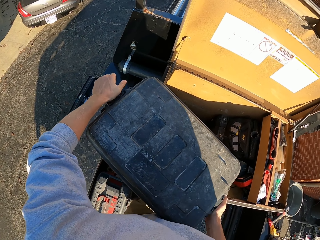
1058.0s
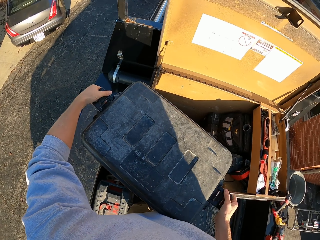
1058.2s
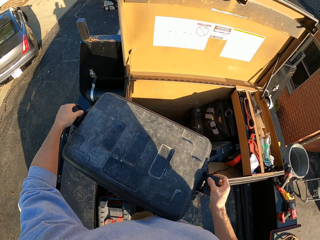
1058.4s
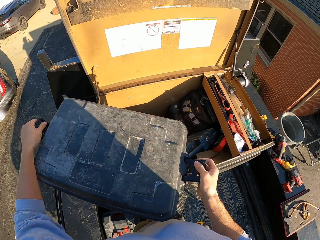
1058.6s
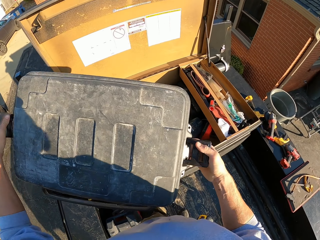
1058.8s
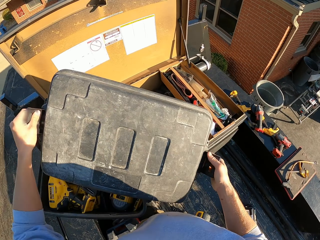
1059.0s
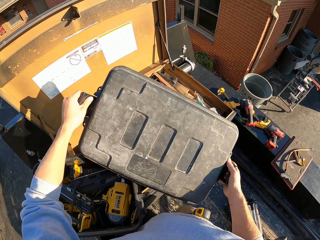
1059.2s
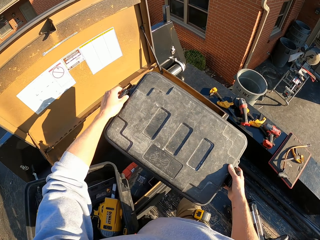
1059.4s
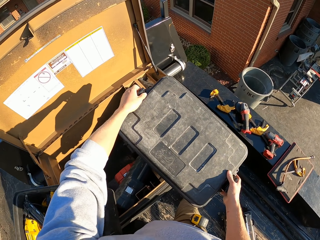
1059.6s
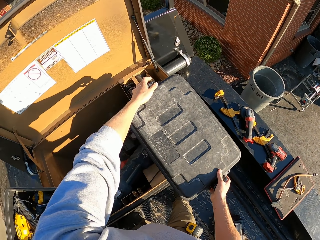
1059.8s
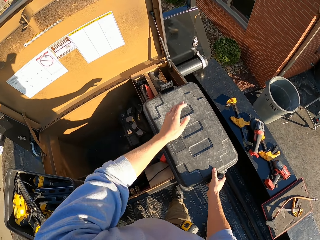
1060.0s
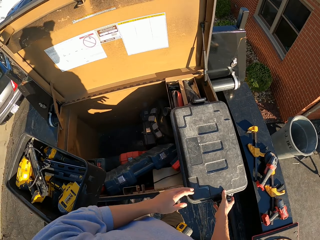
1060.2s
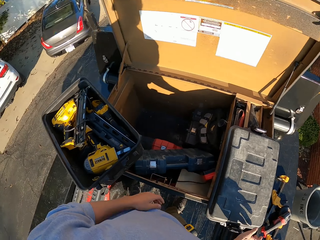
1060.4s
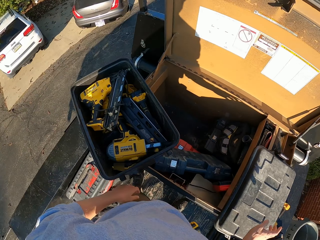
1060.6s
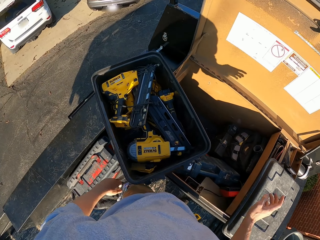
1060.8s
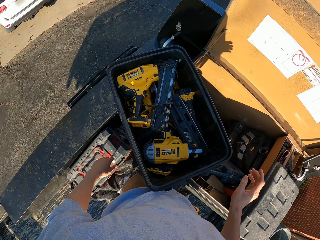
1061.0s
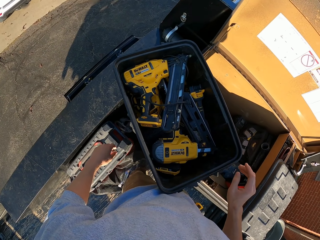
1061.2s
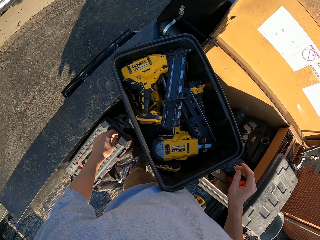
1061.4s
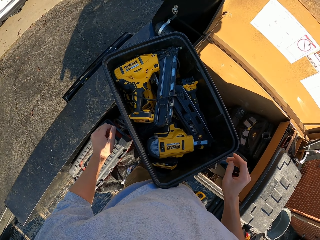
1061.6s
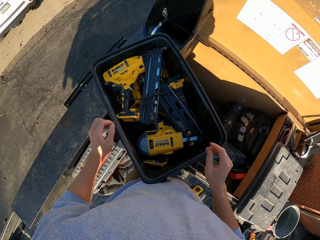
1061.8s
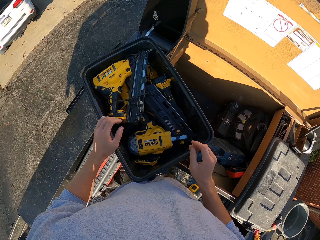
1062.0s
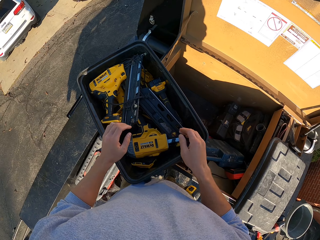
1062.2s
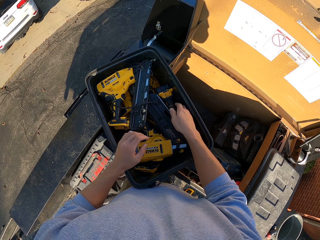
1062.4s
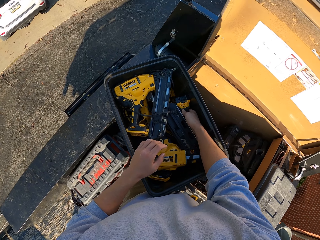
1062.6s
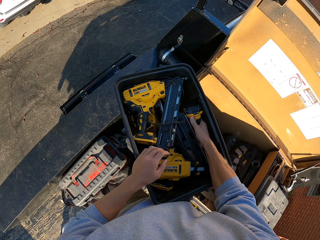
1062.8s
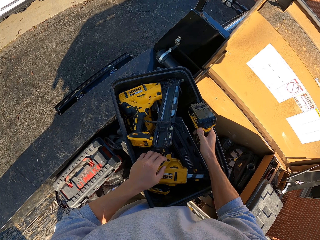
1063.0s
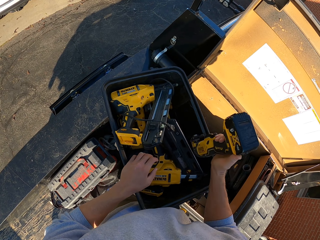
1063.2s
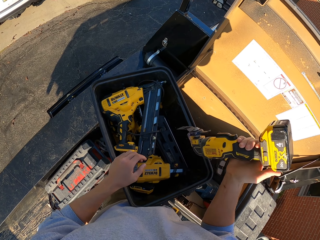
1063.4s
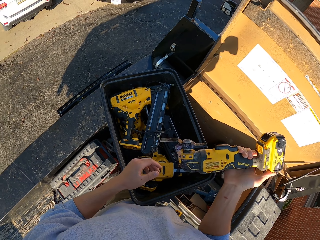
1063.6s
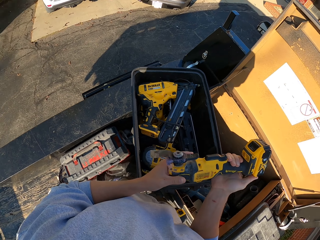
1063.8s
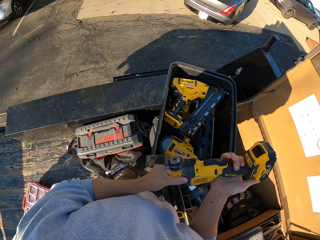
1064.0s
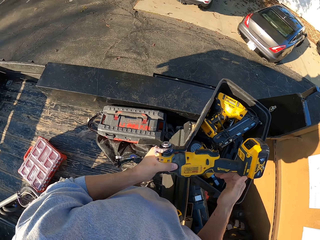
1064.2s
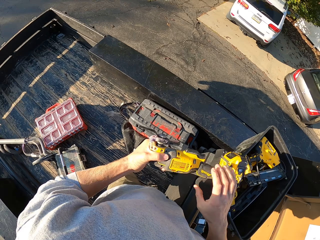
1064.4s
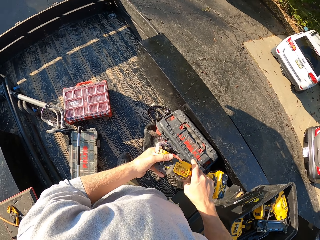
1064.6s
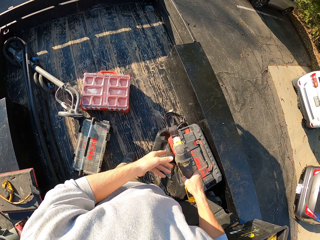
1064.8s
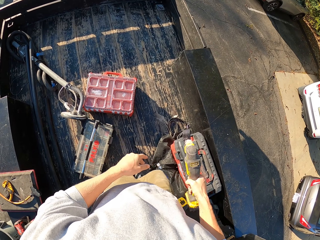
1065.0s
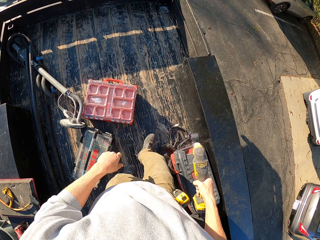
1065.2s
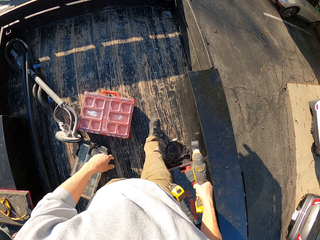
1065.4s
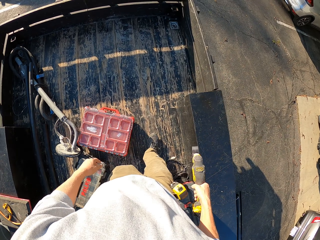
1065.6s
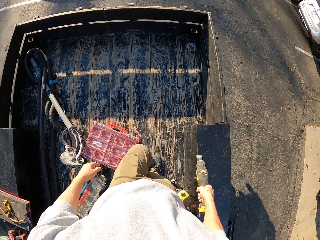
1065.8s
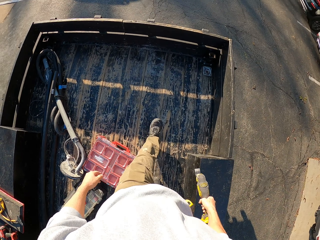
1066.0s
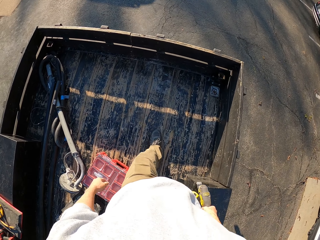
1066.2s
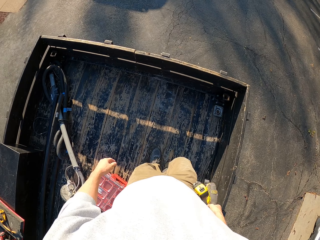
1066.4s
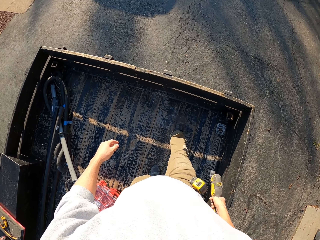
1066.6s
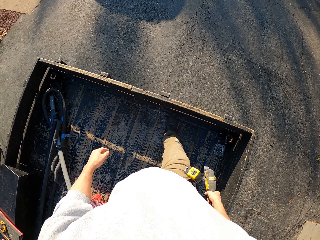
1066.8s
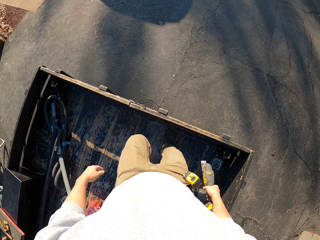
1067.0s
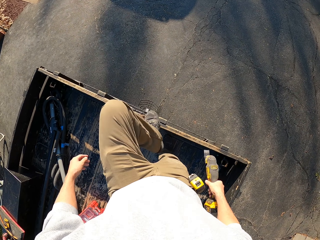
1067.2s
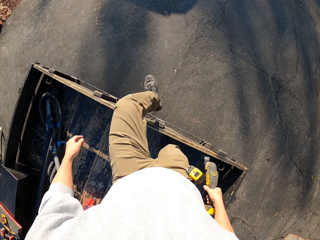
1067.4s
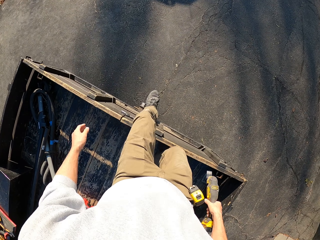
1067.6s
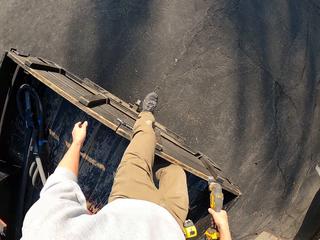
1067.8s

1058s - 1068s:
The camera wearer places the box on another box. They open the storage box. They place the lid on another box. They collect an impact driver or wood cutter. They walk on the truck.

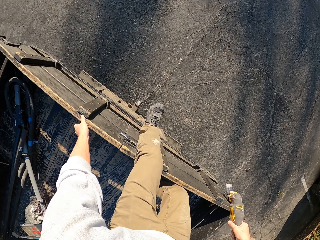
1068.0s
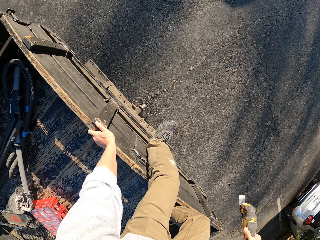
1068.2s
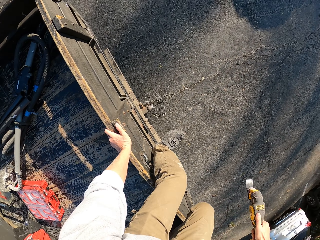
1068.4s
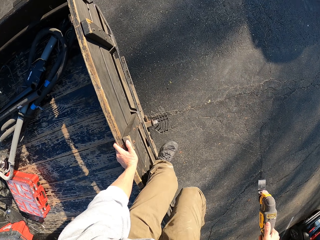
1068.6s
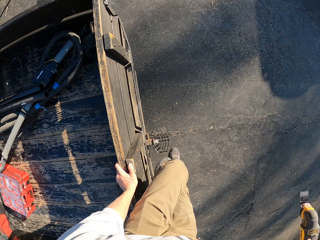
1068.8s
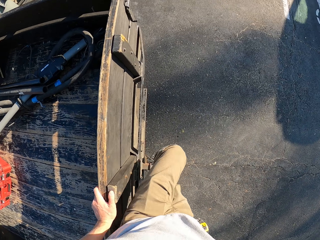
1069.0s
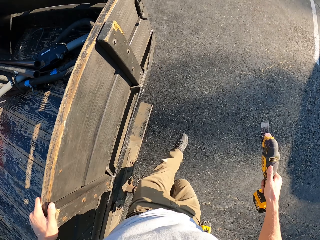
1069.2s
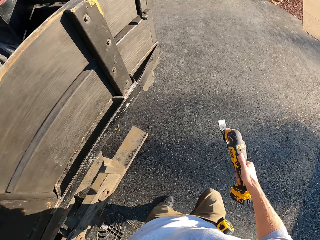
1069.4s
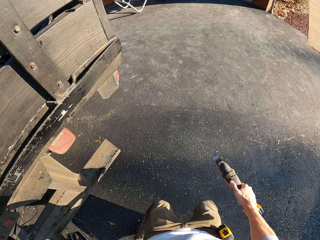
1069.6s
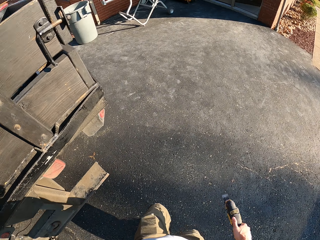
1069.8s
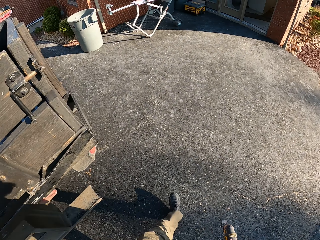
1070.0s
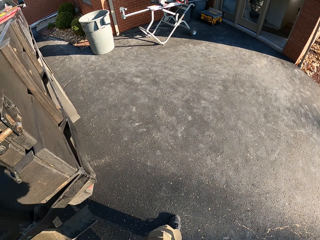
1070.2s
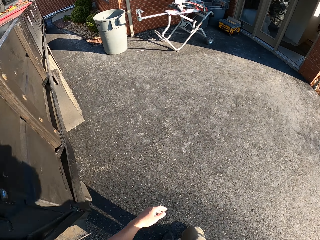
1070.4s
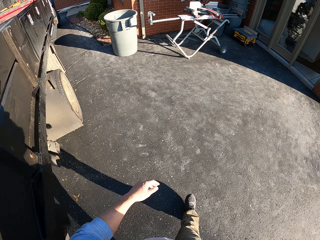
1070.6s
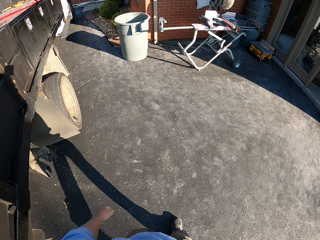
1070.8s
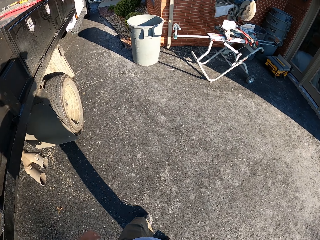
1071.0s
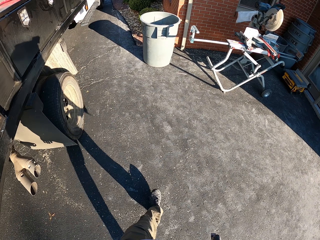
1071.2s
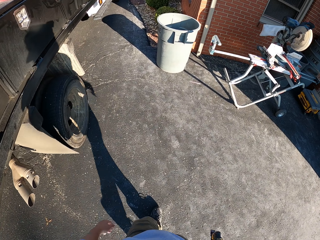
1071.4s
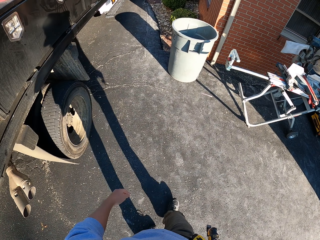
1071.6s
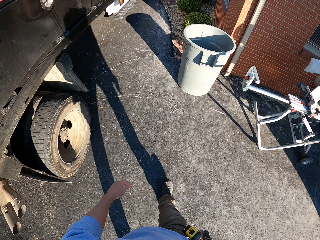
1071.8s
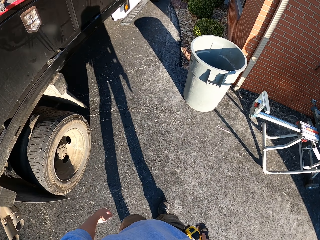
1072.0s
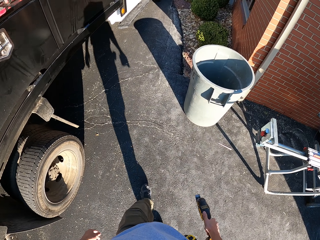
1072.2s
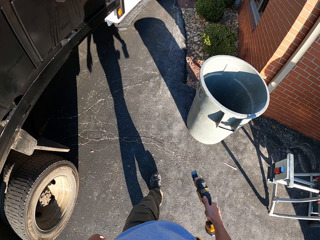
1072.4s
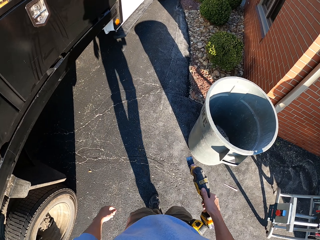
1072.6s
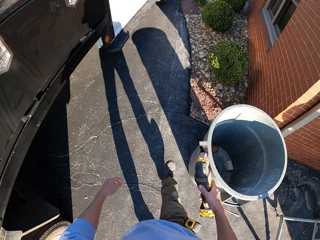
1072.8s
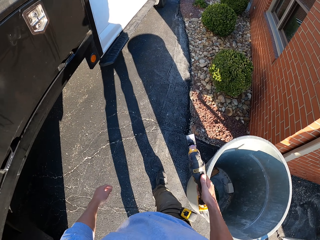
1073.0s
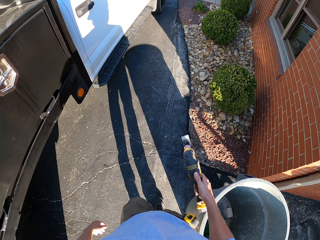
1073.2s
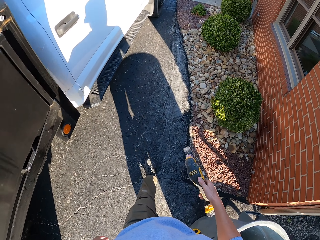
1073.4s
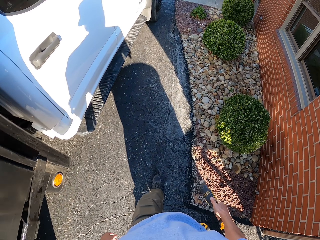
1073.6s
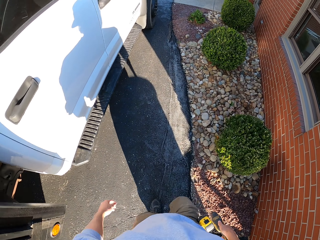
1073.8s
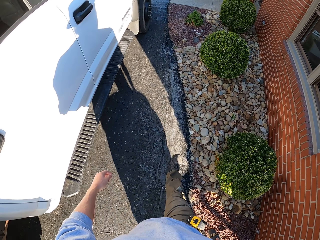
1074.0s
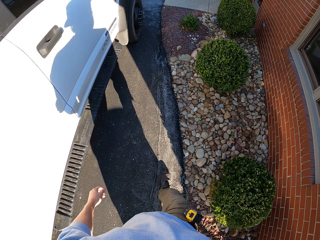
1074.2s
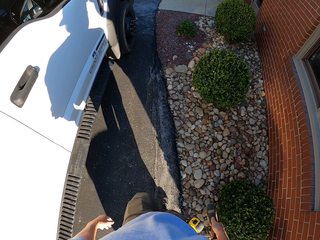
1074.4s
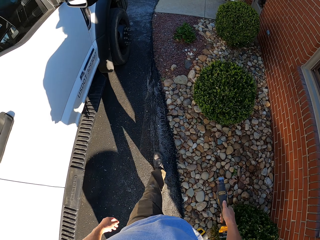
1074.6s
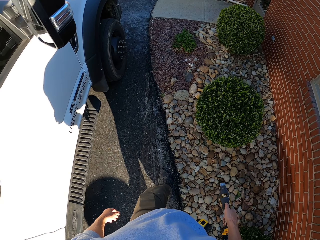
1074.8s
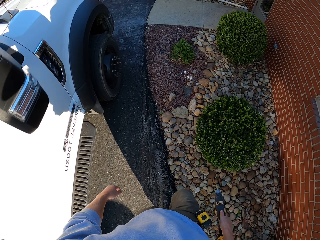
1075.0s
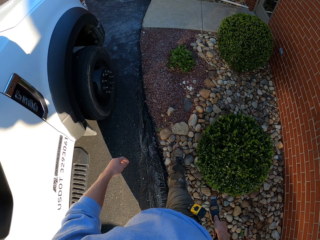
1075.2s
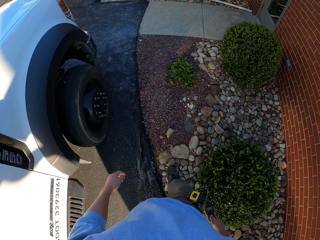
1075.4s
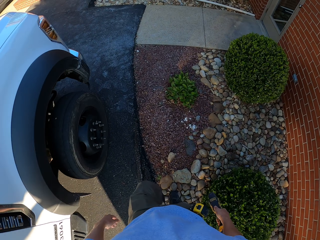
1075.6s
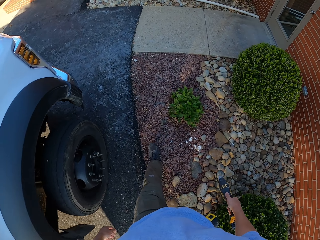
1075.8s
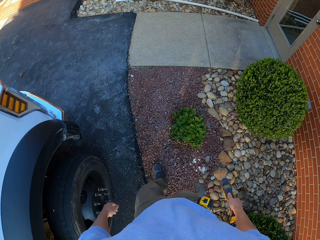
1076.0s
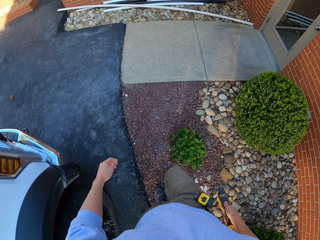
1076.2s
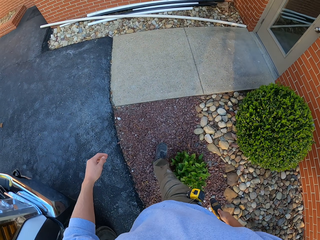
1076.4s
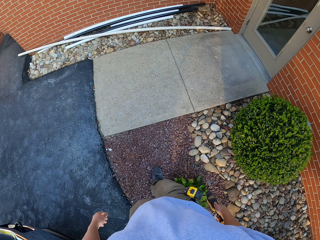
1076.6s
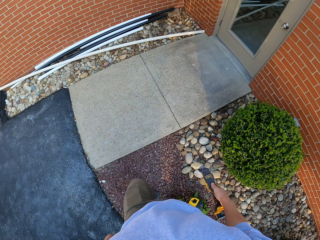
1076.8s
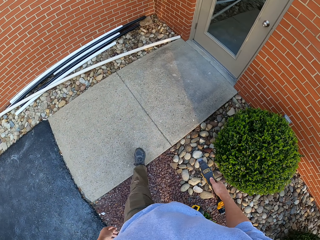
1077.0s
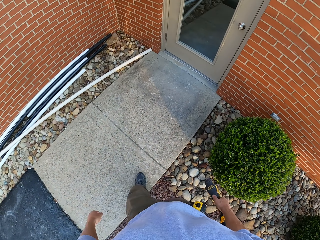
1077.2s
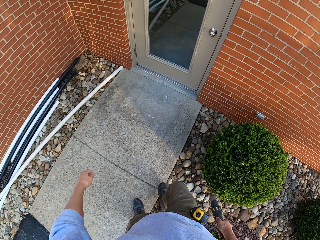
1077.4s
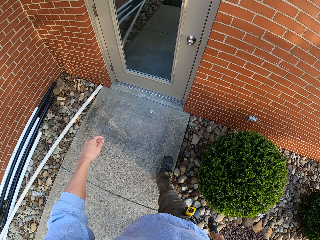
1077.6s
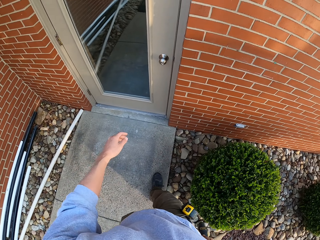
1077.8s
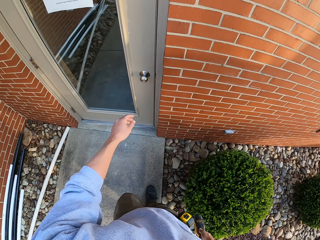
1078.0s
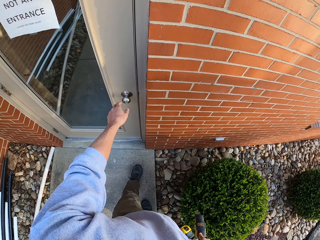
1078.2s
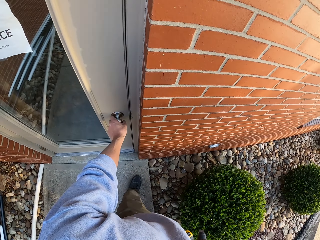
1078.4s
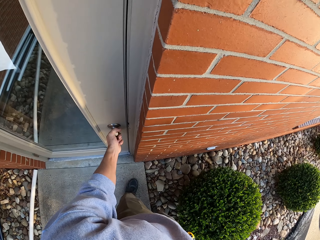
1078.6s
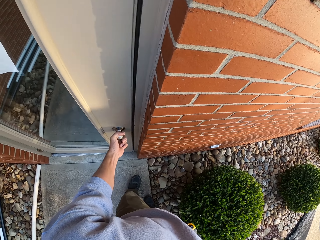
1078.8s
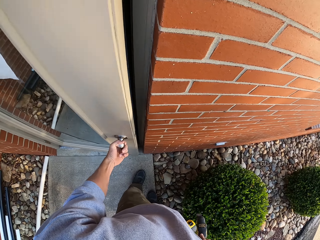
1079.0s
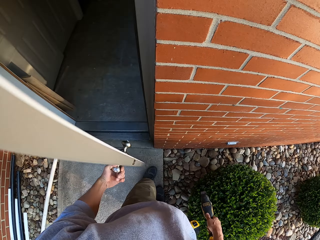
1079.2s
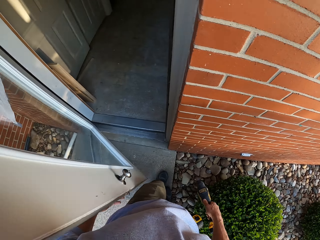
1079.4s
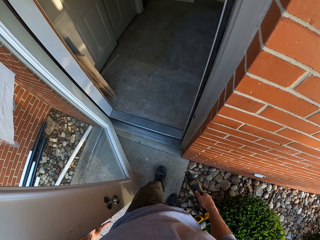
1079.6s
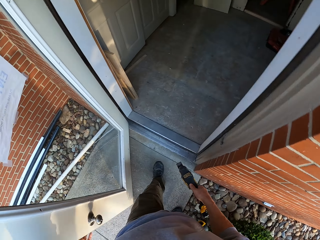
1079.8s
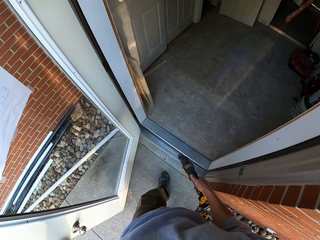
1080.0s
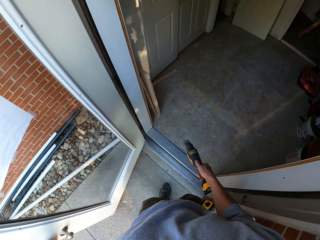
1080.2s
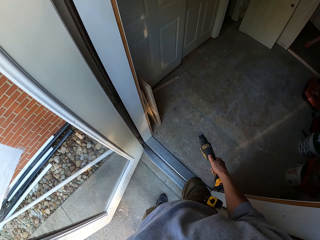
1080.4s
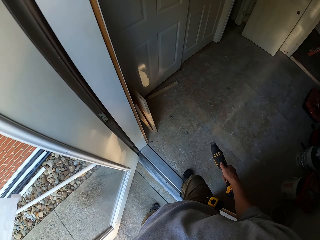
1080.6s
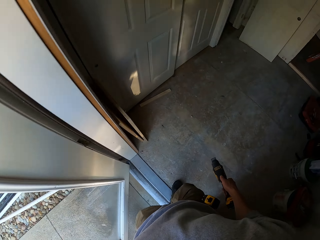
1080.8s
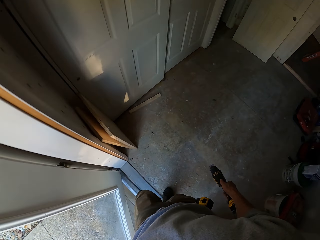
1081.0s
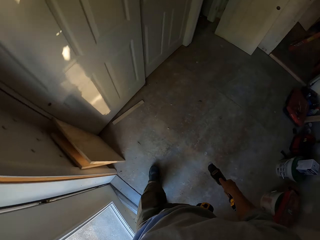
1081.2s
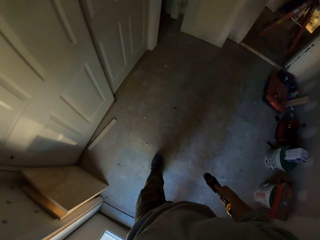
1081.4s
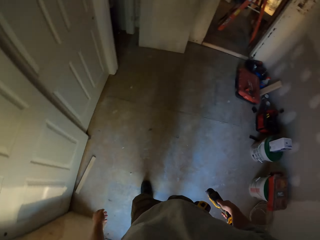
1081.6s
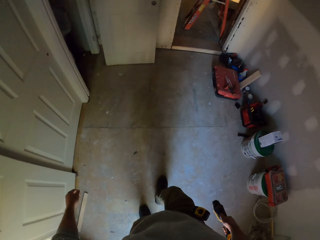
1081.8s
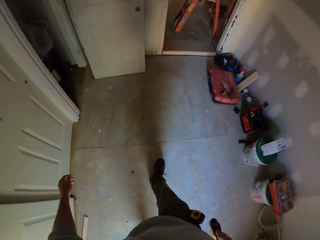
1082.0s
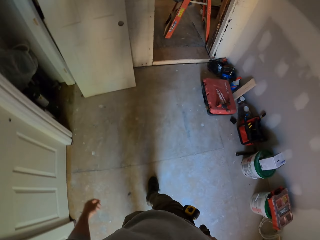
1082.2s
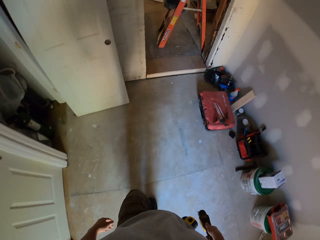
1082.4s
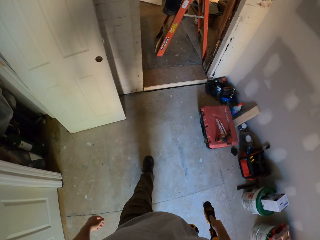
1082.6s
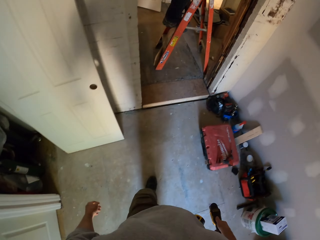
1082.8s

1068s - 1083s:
The camera wearer alights the truck. They walk around the compound. They open the door. They walk around the room.
